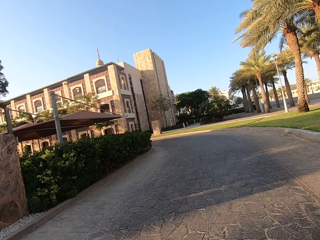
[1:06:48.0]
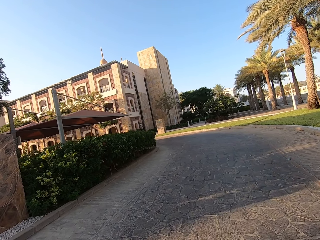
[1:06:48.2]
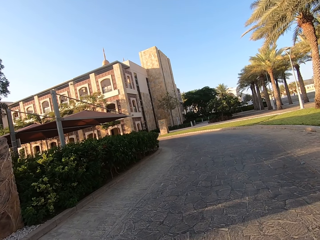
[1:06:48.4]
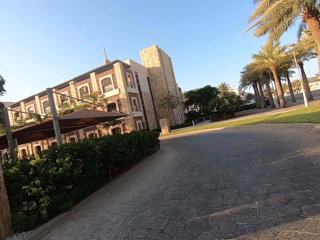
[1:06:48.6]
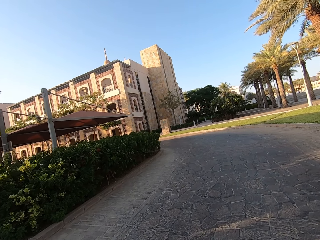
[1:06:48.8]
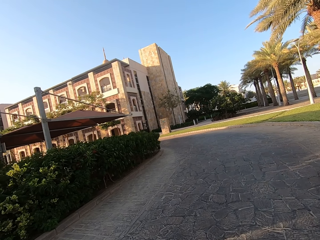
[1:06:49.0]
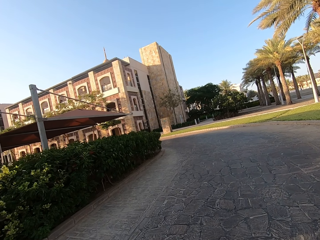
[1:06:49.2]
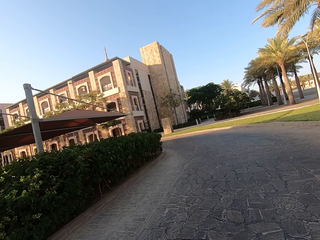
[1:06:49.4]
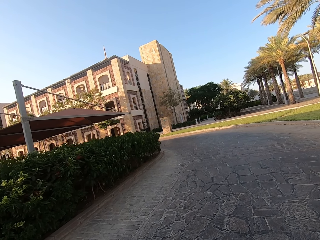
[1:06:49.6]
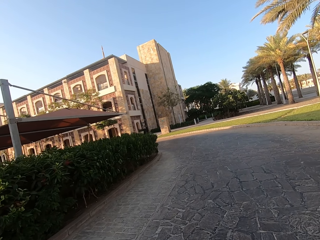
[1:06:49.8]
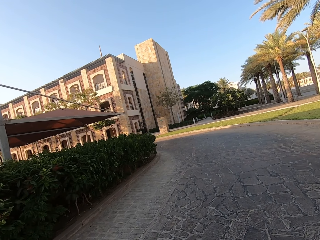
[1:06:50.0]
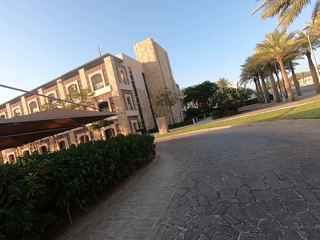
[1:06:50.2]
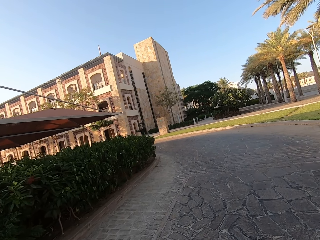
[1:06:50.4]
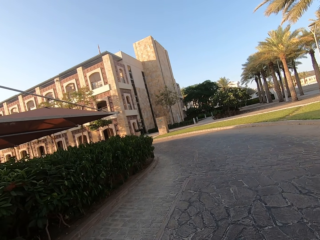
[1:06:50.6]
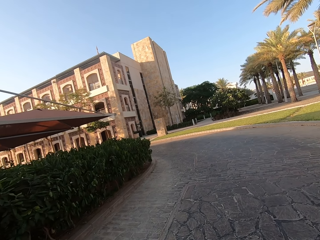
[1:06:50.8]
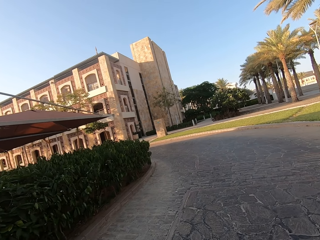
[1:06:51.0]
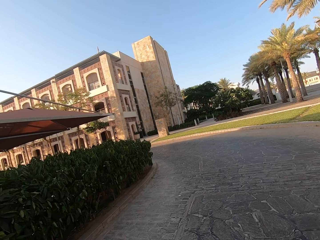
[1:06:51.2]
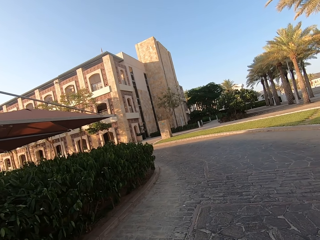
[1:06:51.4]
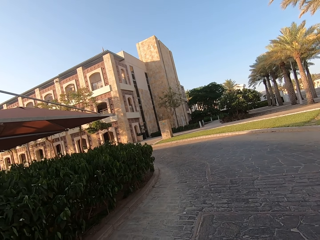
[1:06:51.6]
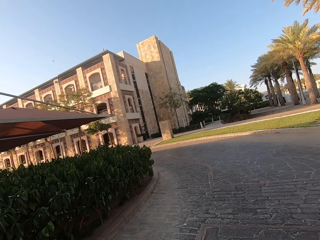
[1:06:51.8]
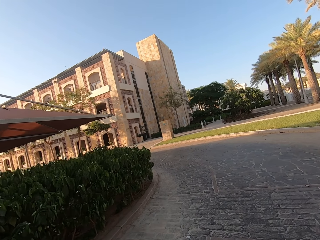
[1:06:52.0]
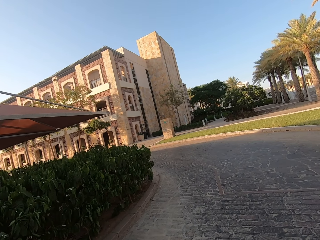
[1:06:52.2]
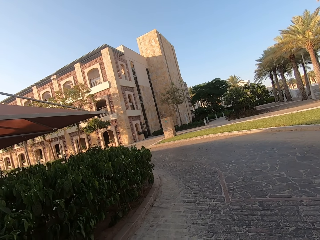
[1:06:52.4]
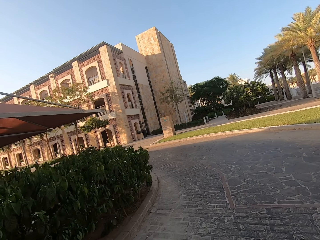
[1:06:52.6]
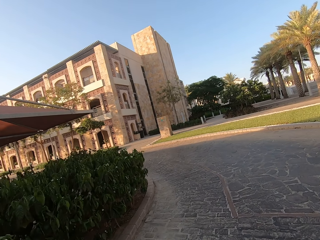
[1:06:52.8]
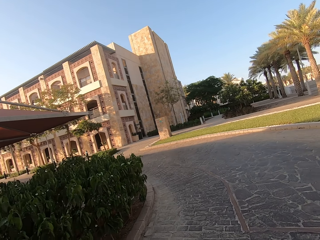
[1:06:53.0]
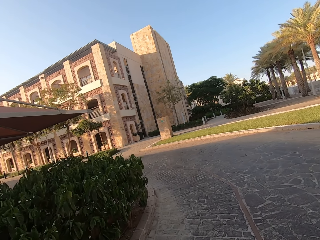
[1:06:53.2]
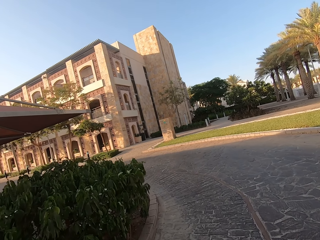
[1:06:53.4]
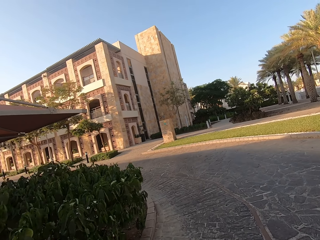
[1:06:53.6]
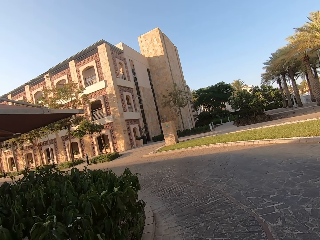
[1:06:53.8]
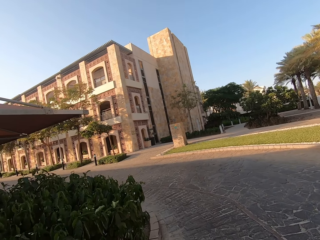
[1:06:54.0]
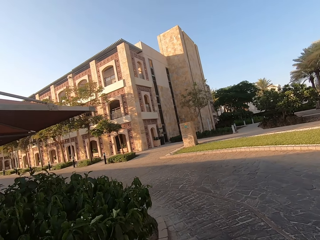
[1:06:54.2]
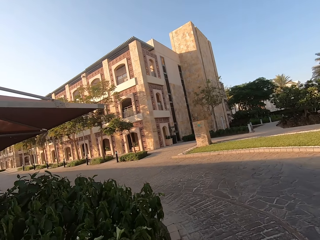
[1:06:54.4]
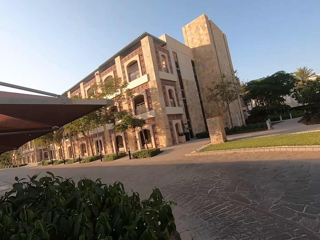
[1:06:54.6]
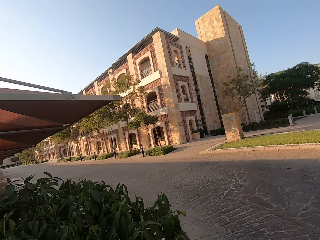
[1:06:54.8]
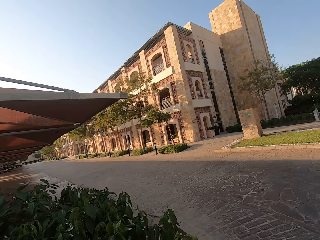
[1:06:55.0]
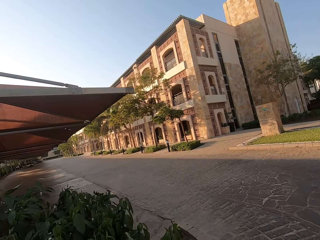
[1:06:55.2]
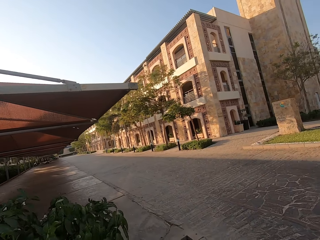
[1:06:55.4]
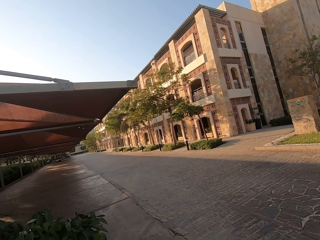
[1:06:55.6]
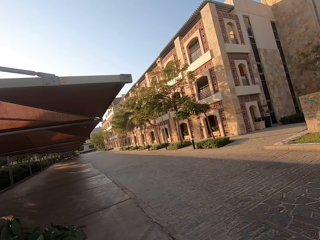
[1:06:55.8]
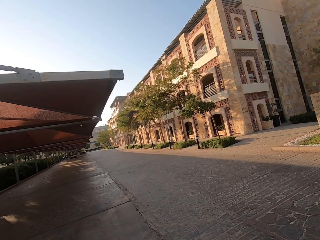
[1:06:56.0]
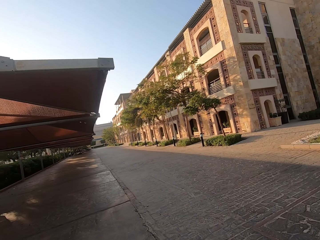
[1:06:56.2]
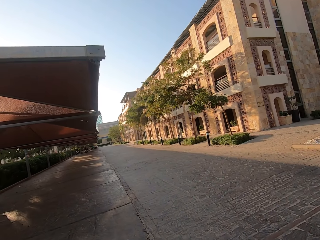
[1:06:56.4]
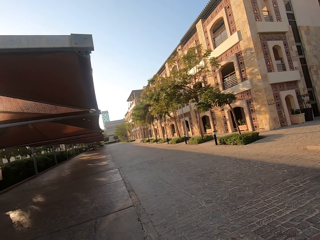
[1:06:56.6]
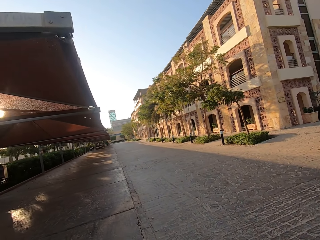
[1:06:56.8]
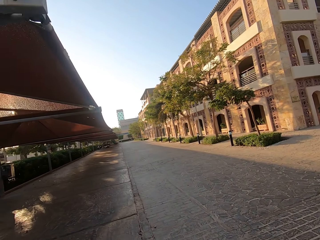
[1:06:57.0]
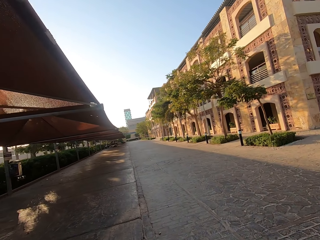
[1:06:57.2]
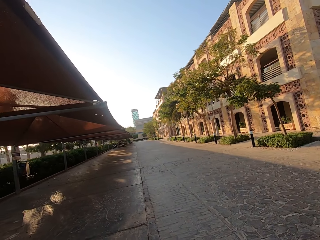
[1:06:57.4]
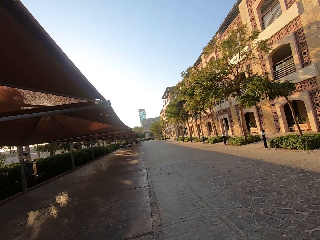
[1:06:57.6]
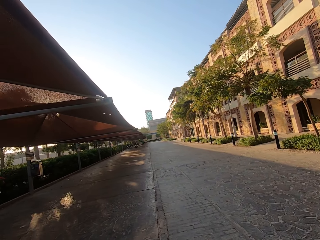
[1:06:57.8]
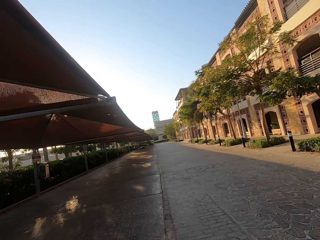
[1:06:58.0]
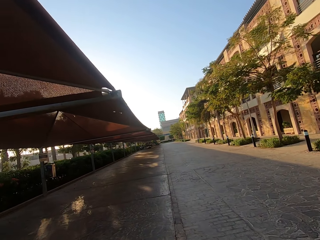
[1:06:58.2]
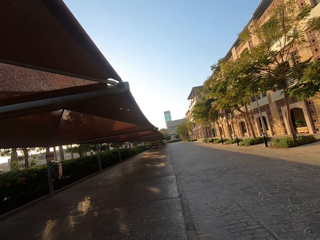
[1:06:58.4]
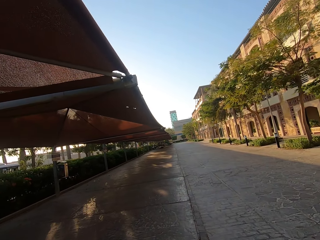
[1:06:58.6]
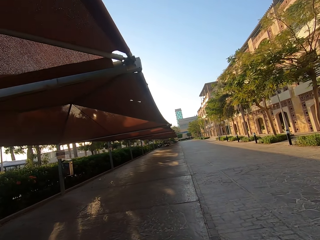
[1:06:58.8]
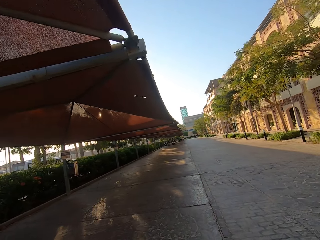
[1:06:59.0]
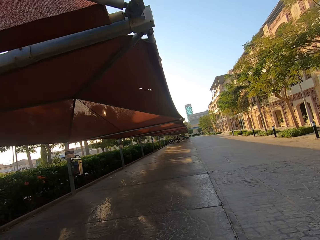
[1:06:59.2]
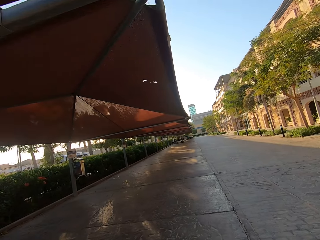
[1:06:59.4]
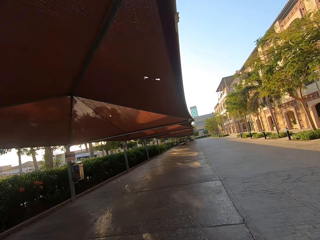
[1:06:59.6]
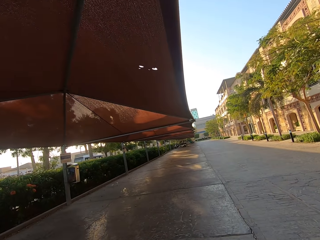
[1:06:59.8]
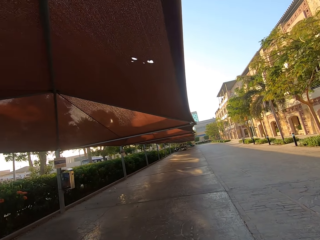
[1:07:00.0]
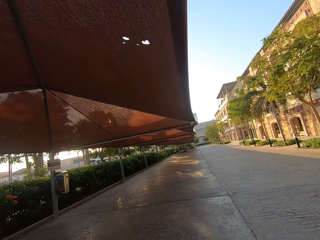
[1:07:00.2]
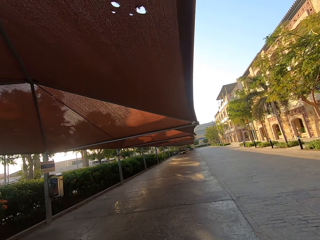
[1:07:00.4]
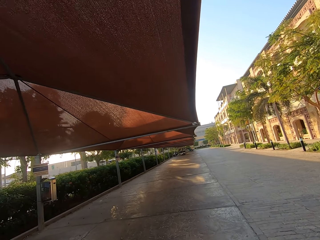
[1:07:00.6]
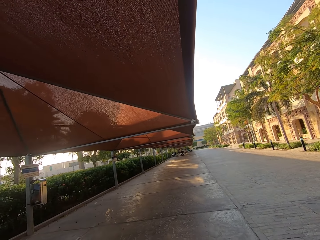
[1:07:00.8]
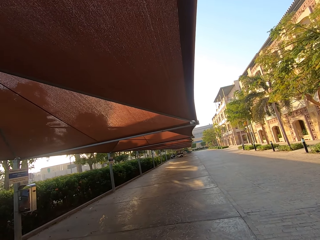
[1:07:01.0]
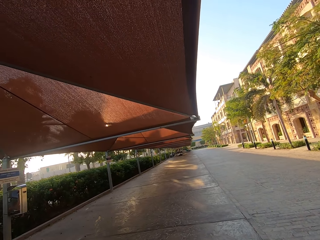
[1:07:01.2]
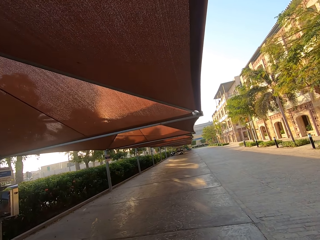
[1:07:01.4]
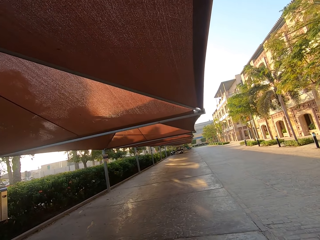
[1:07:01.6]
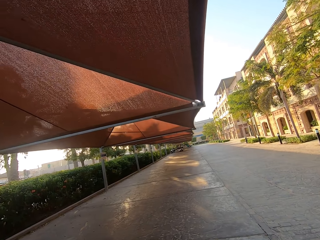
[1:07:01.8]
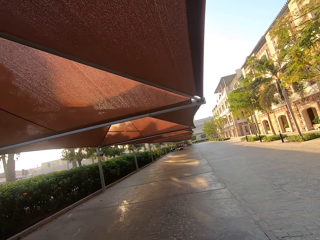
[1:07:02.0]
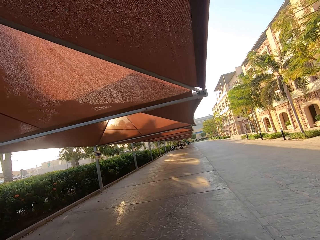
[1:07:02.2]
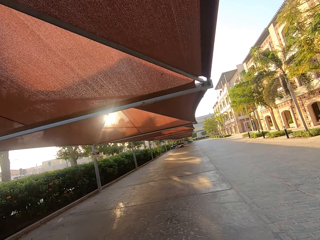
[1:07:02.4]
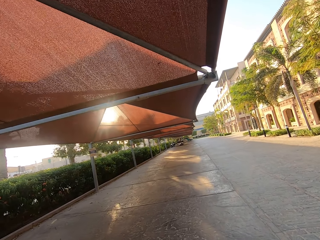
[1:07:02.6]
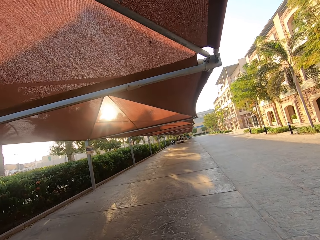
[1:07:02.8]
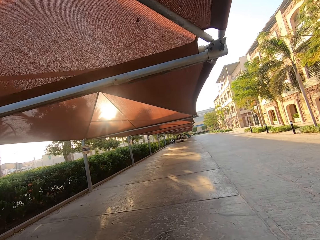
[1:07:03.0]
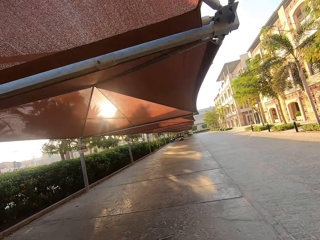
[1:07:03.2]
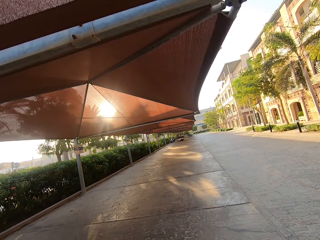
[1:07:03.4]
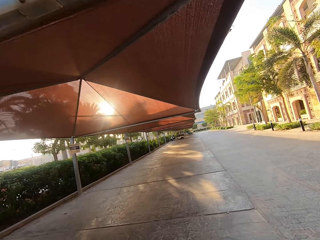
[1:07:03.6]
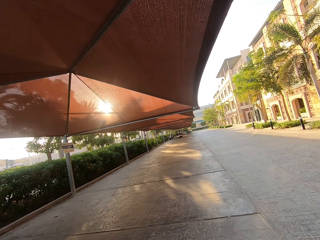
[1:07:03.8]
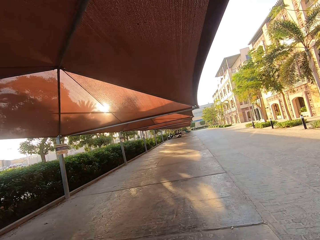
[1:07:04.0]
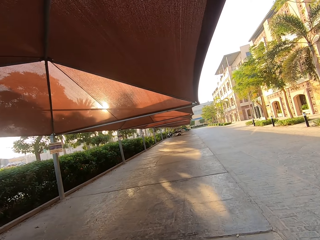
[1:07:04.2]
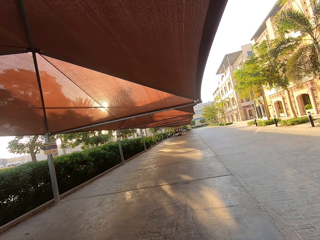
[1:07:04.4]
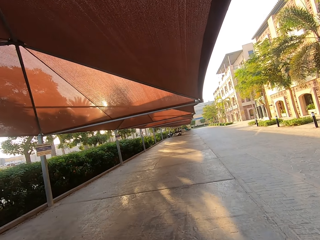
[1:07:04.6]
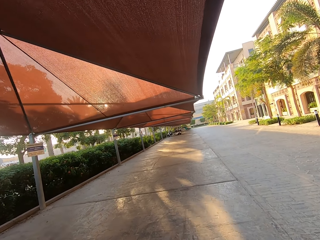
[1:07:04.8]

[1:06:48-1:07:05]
The camera wearer walks in the parking area.

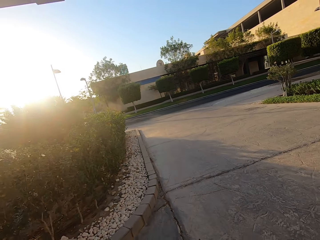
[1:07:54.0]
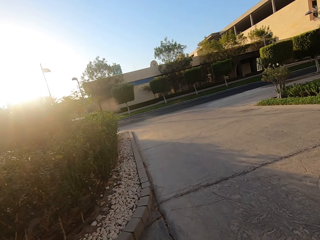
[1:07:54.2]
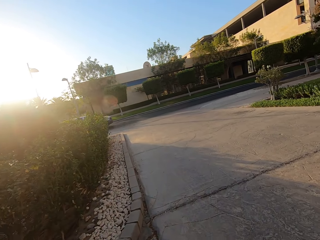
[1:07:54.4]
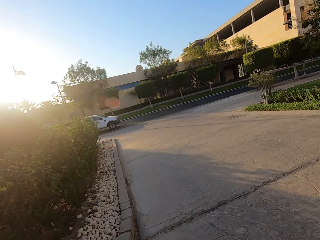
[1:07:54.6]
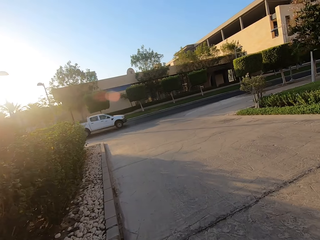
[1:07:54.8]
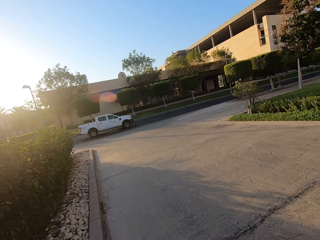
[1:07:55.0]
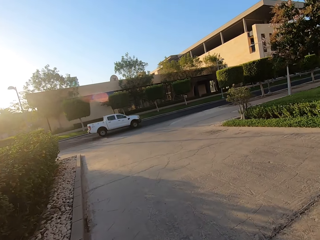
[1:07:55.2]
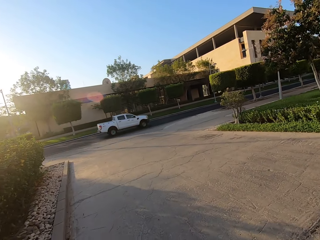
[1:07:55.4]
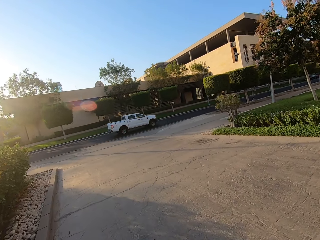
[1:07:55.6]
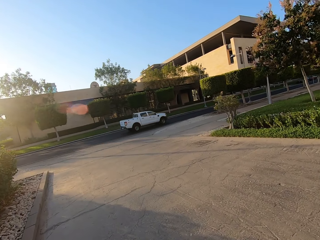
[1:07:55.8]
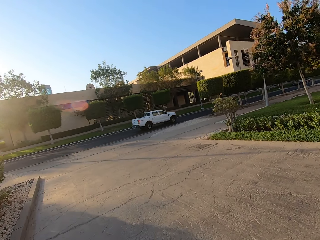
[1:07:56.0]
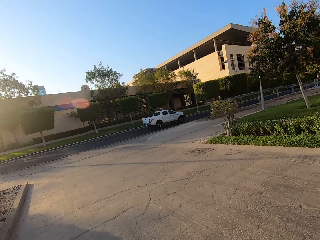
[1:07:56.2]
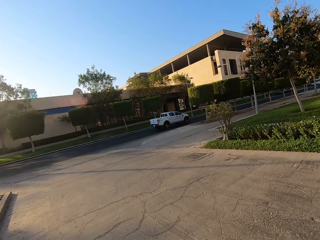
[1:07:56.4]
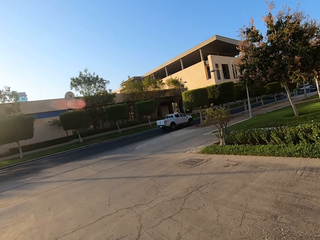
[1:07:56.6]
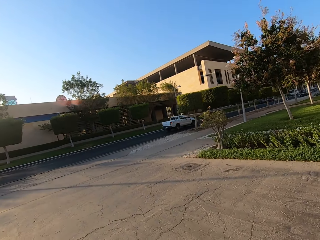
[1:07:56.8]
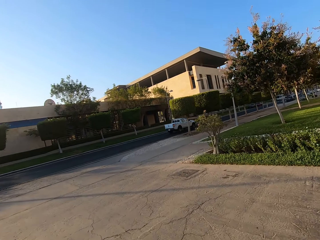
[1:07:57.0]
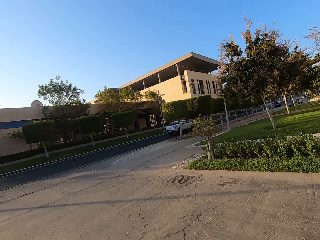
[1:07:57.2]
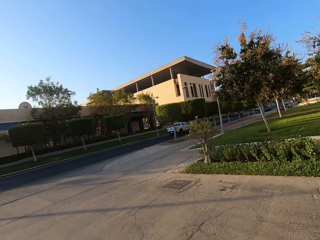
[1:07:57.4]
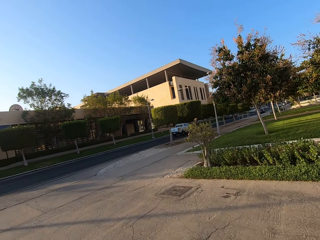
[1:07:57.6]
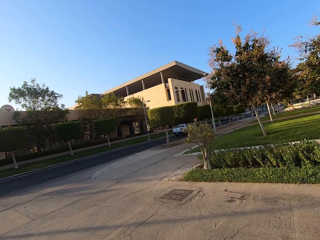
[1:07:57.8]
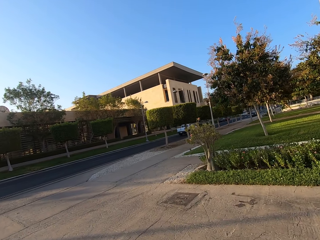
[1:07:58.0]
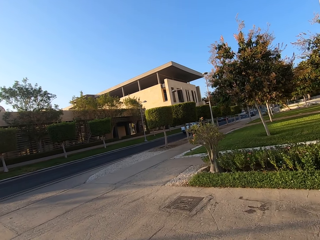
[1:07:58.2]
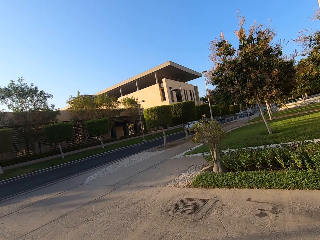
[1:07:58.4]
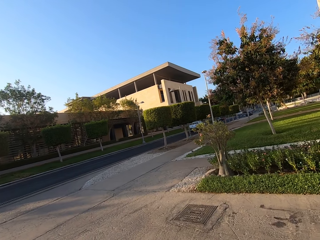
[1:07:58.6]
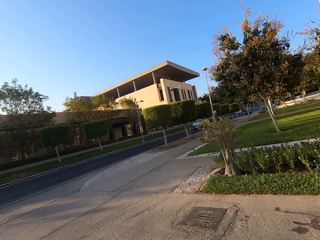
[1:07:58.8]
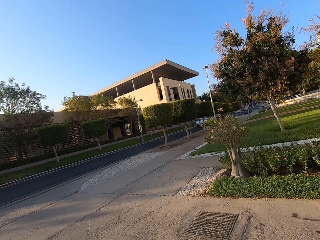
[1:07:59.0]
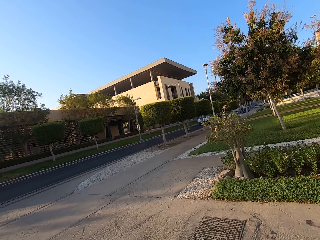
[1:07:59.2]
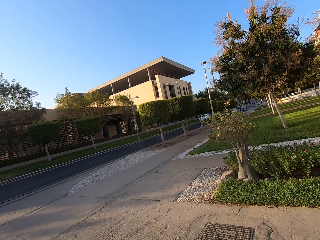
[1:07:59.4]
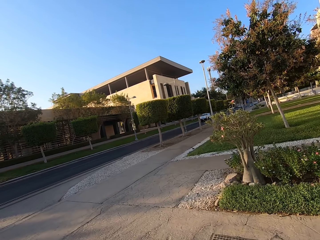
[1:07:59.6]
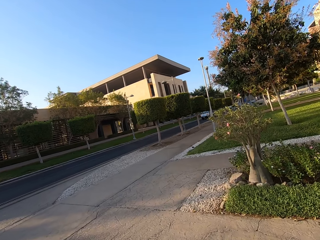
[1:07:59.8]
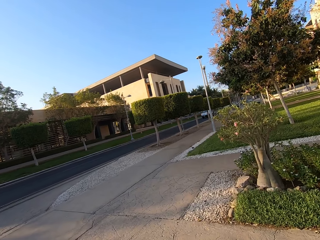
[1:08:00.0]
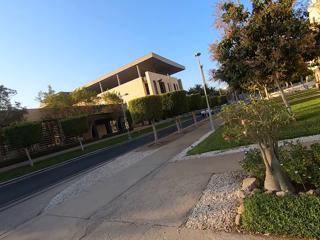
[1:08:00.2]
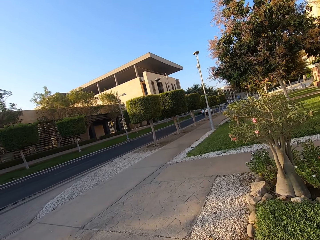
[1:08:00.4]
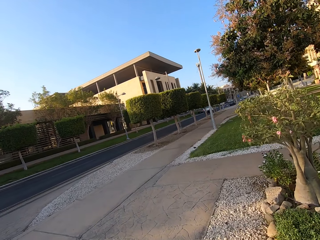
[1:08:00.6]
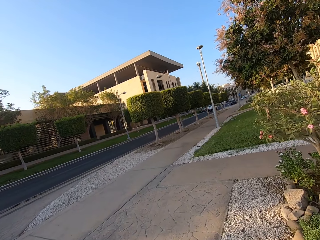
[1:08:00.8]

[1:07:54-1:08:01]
The camera wearer walks on the pathway.
